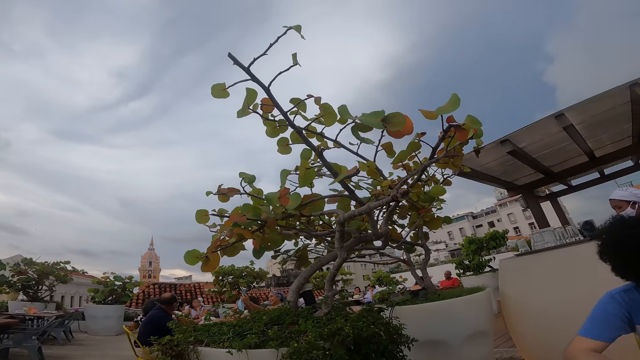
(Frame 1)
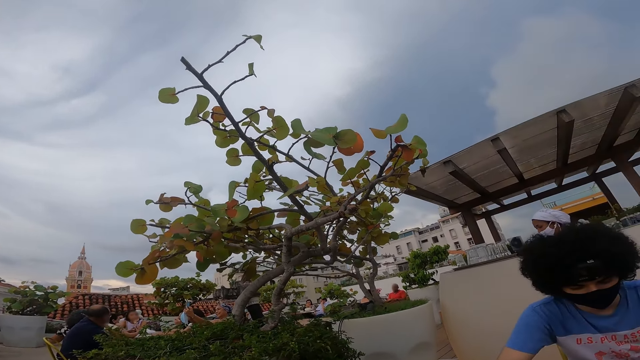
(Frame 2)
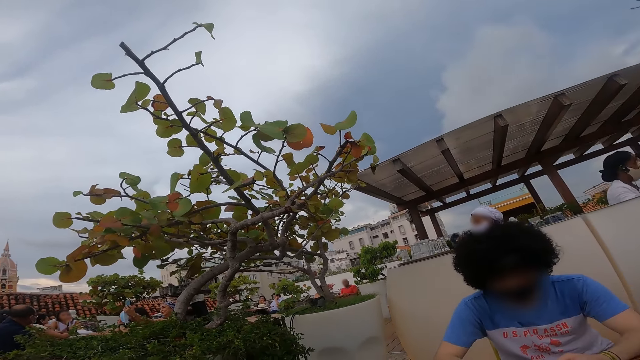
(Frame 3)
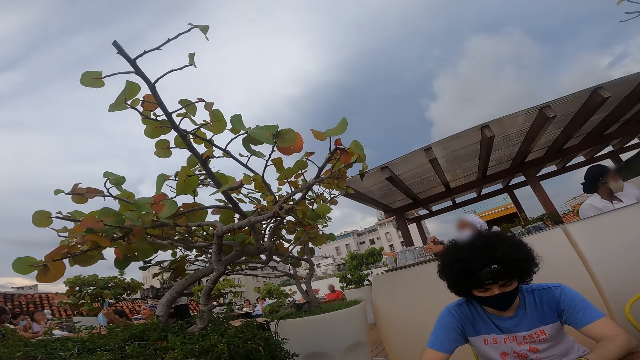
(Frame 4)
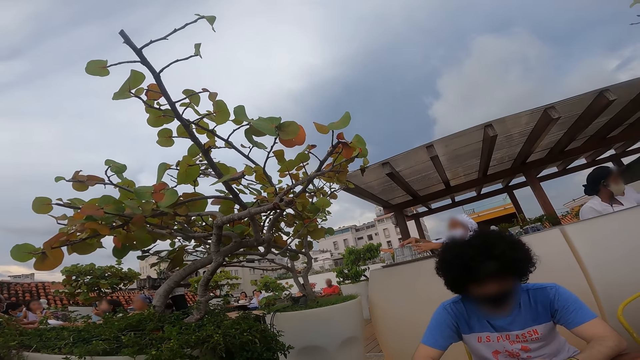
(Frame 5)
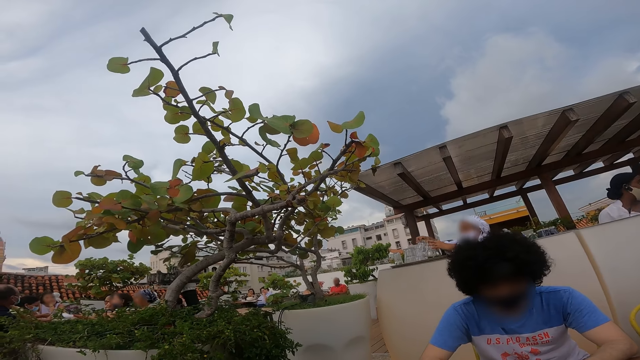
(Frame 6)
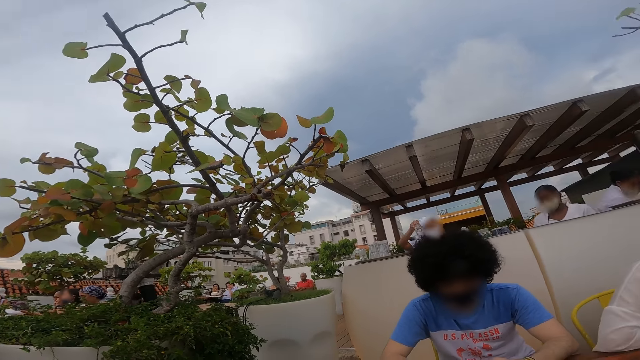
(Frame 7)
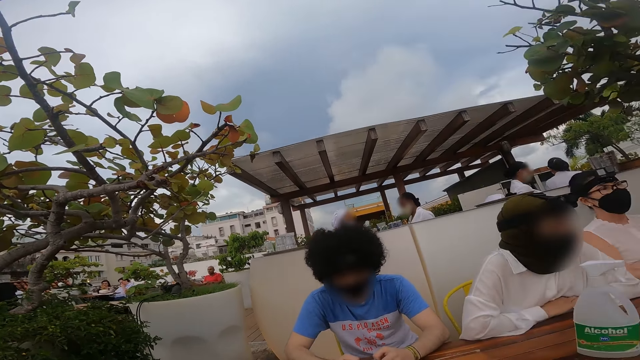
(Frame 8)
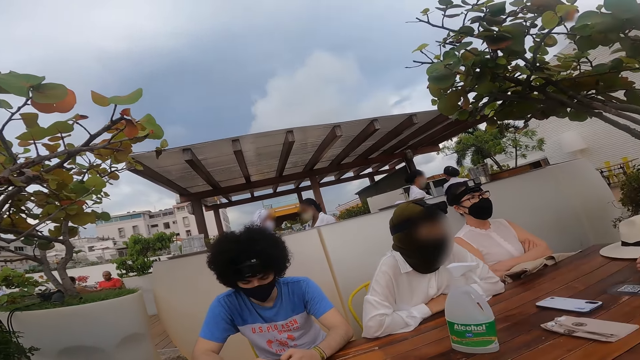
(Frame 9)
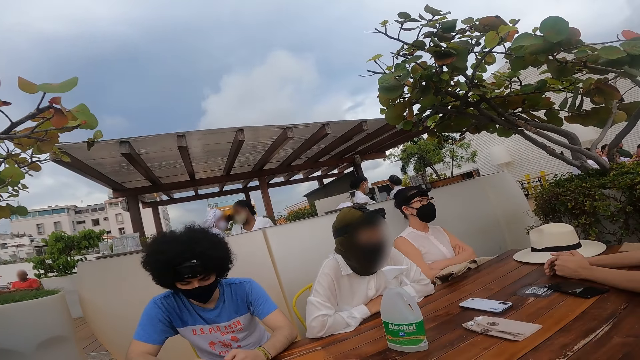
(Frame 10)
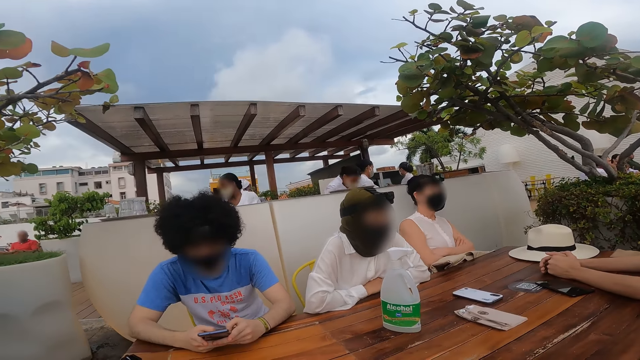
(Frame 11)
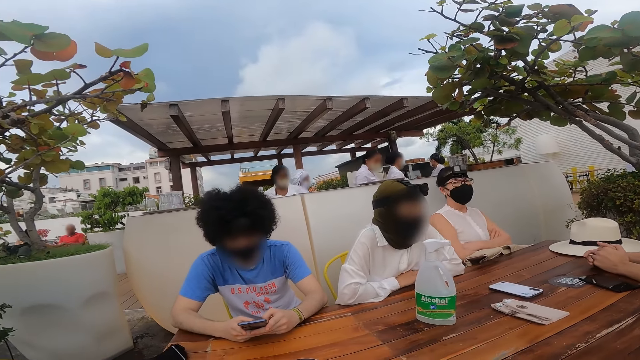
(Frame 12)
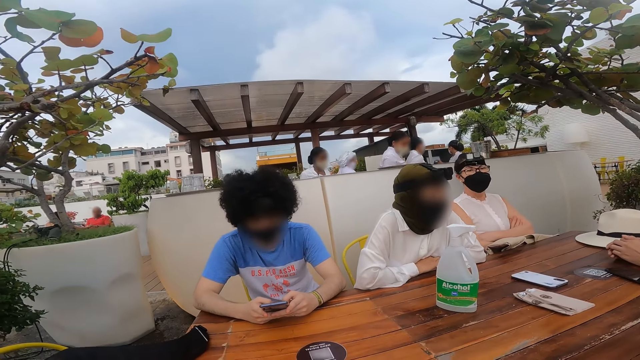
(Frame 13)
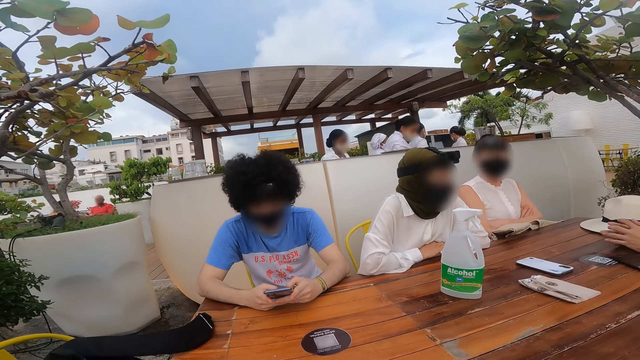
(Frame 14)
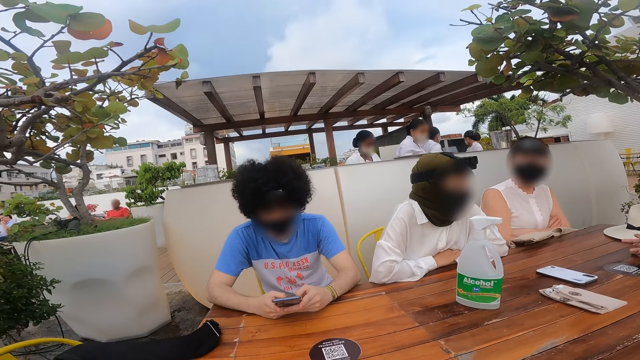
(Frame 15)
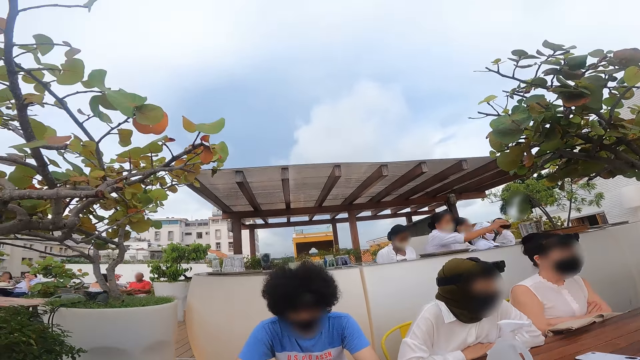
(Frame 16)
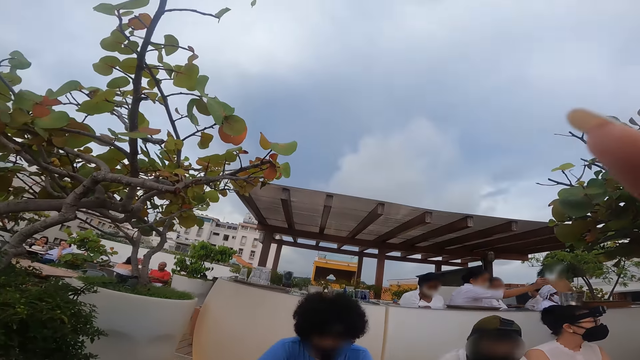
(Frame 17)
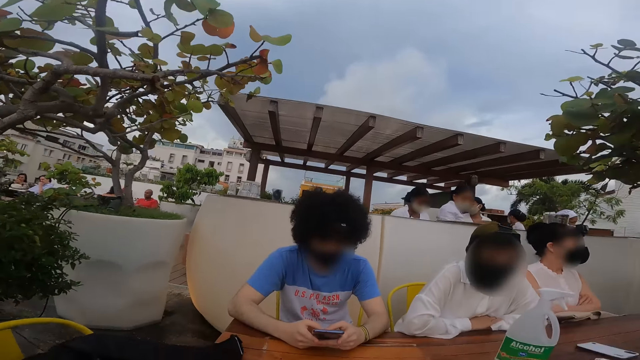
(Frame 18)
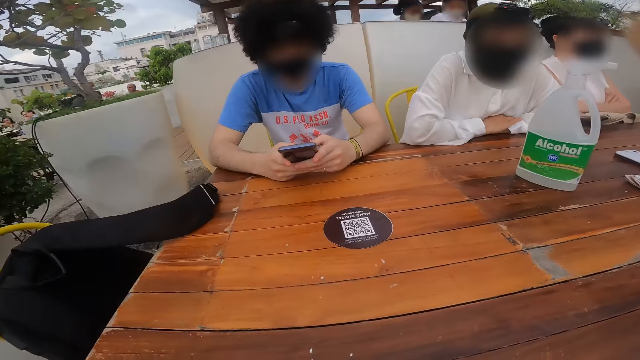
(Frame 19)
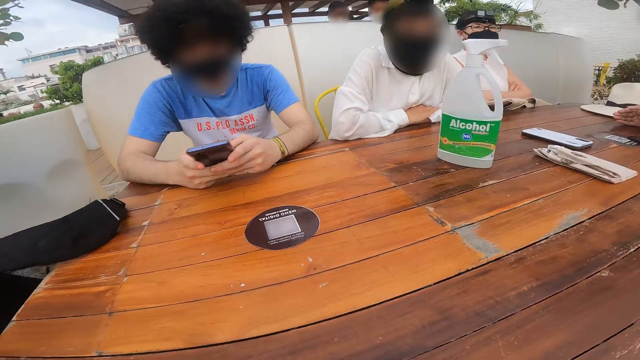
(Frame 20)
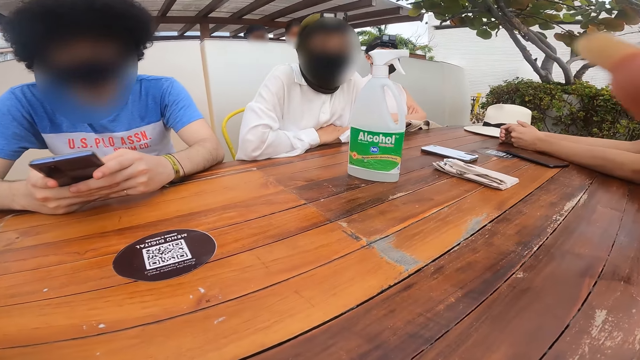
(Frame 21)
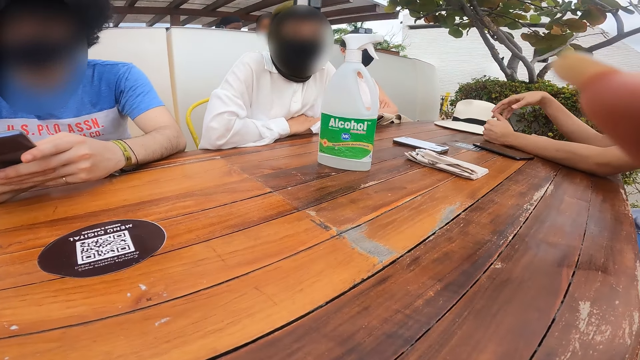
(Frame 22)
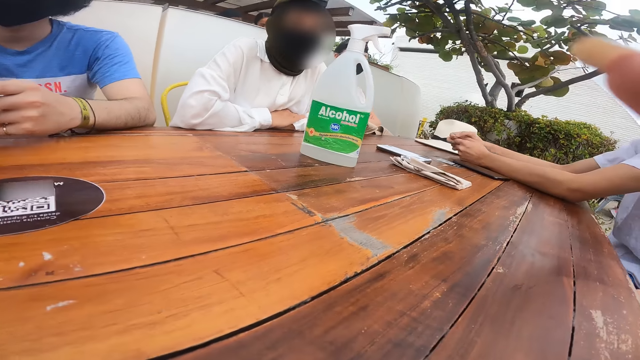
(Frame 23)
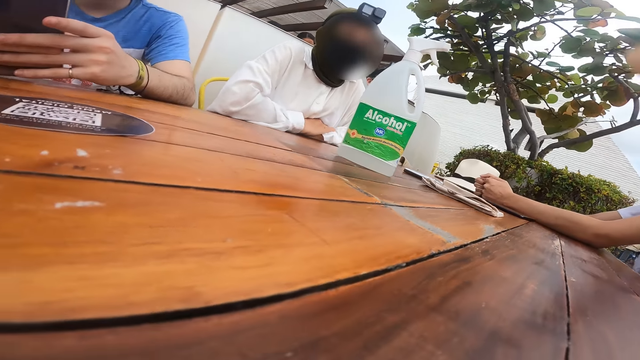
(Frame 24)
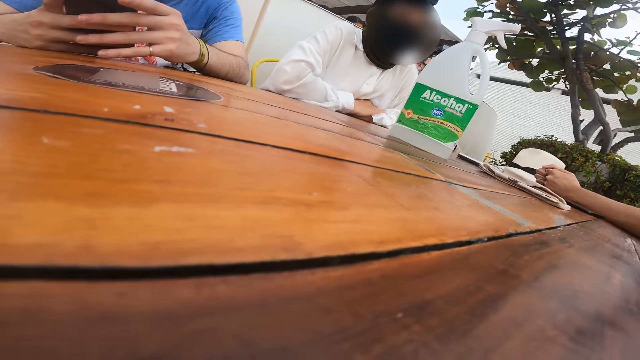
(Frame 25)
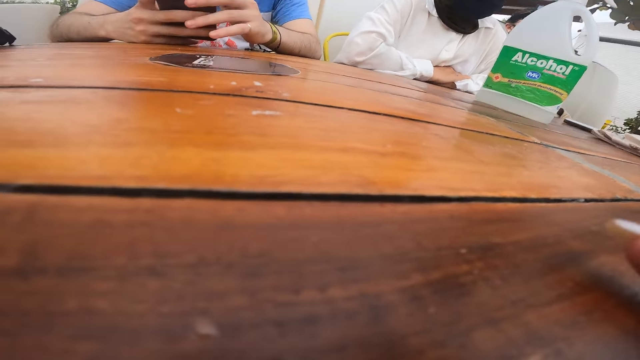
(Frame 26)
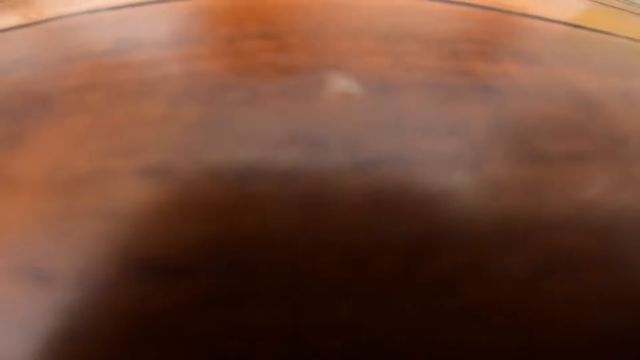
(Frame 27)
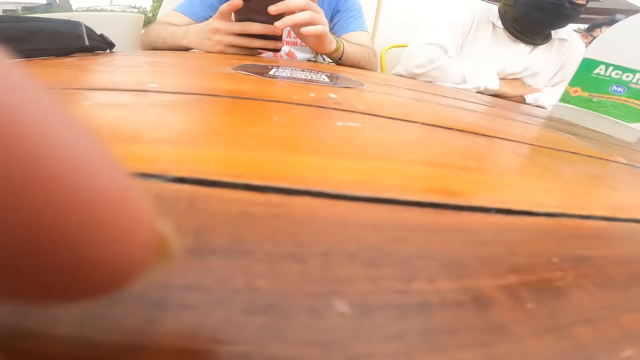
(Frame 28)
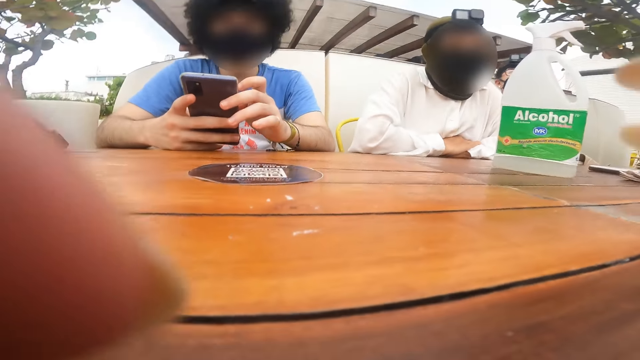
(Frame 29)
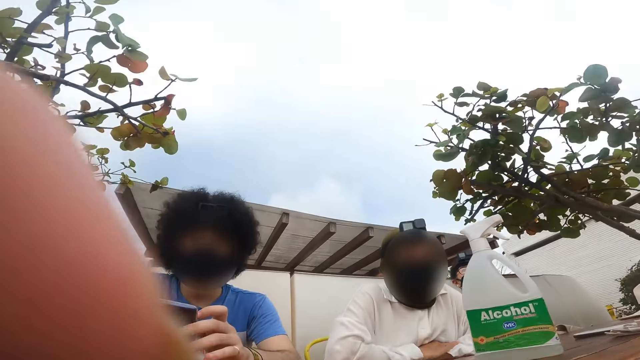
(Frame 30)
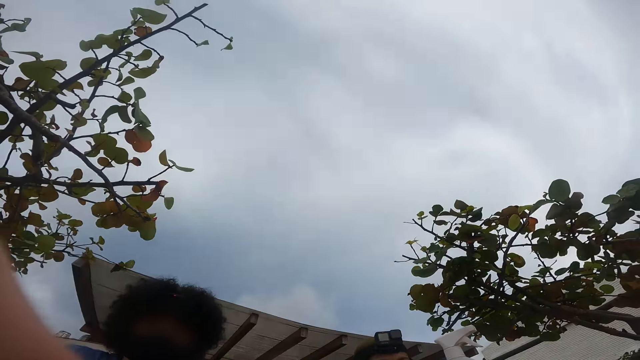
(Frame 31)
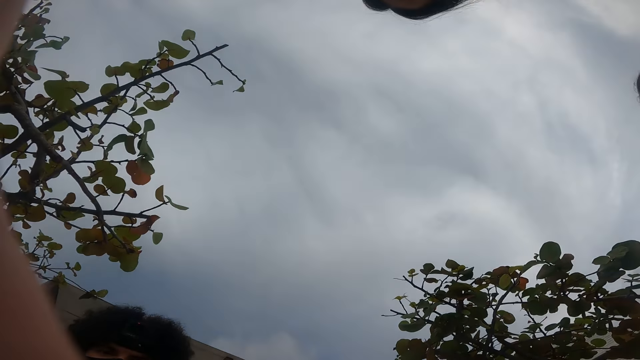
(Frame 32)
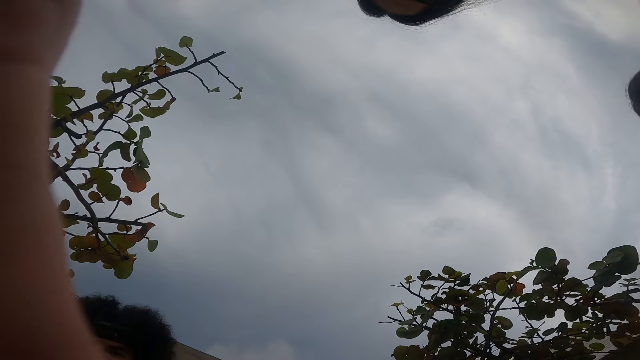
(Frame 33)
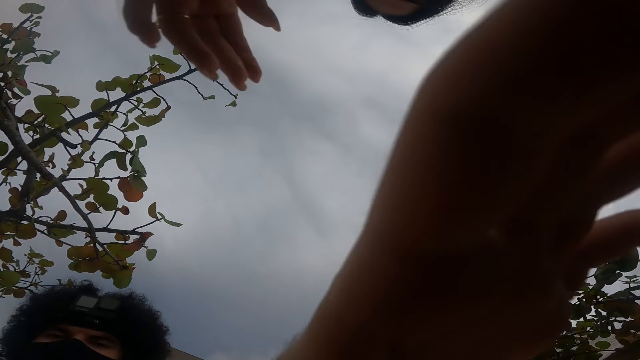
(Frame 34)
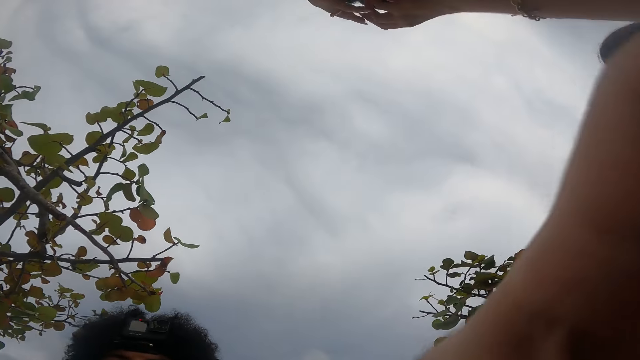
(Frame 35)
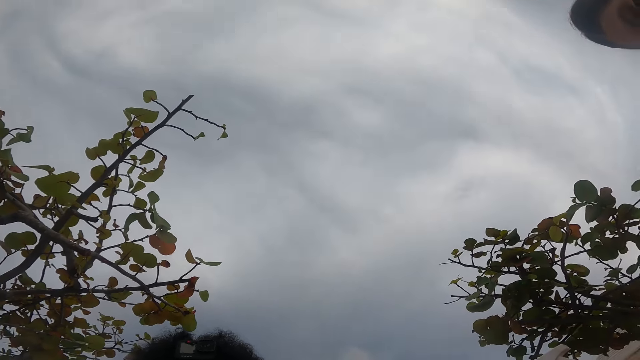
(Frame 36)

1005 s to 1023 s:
A man operates a mobile phone. The camera wearer looks around a restaurant. A lady looks around the restaurant. The man operates the mobile phone. The camera wearer adjusts the camera. They look around the restaurant. Another lady looks around the restaurant. The camera wearer looks around the restaurant. The man operates the mobile phone. The camera wearer adjusts the camera.
